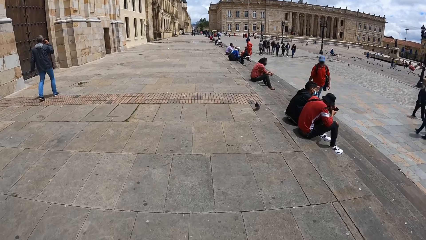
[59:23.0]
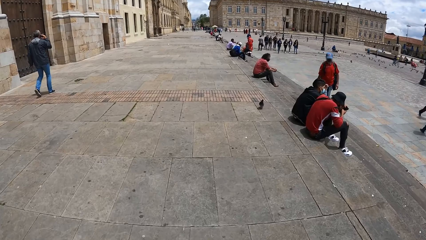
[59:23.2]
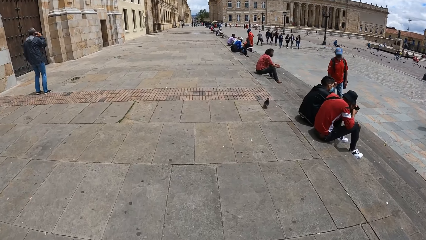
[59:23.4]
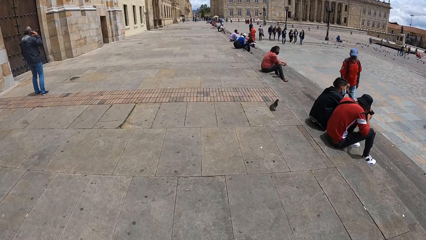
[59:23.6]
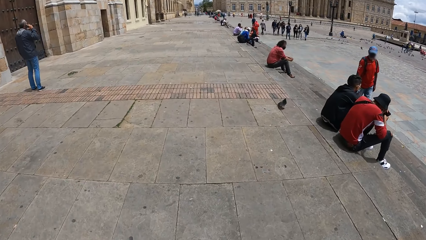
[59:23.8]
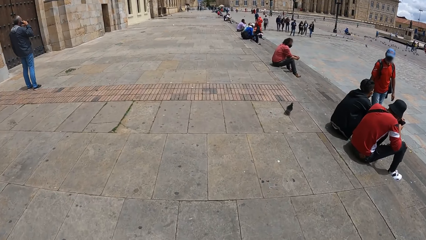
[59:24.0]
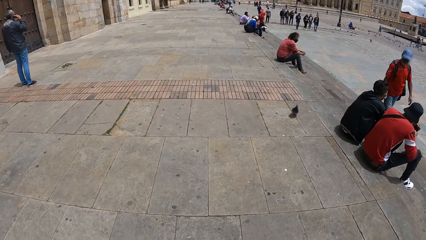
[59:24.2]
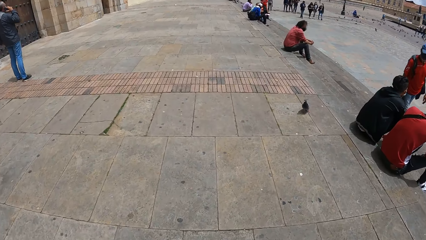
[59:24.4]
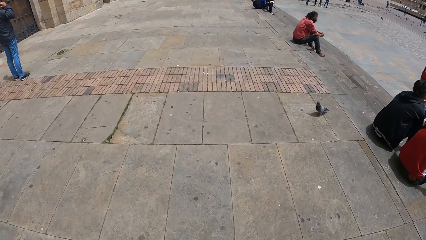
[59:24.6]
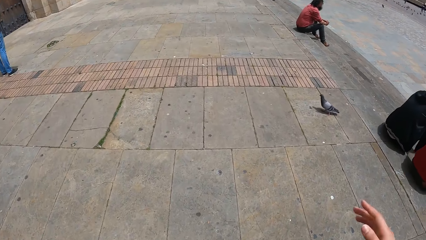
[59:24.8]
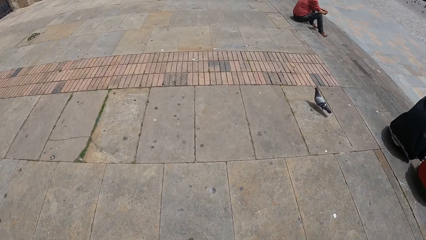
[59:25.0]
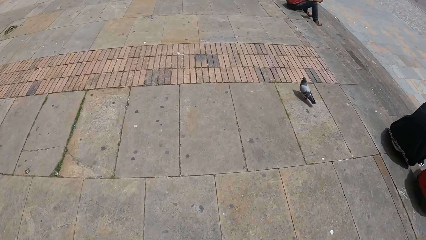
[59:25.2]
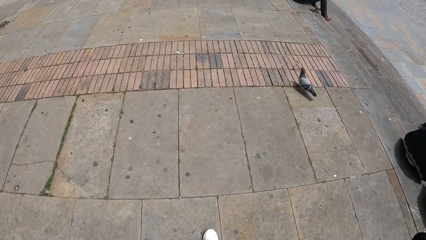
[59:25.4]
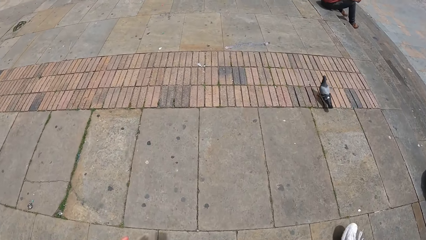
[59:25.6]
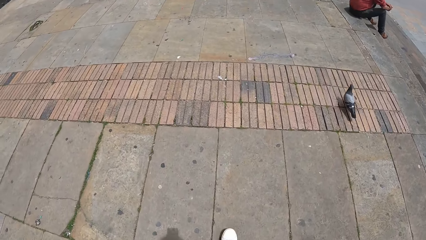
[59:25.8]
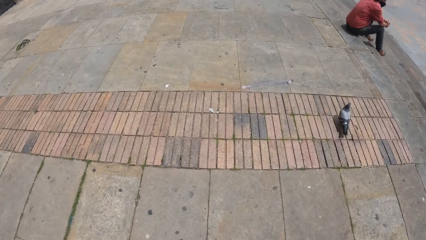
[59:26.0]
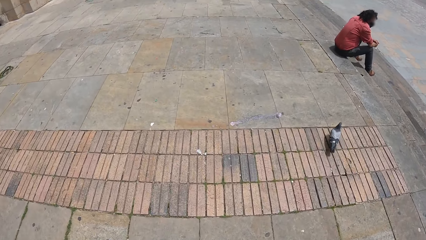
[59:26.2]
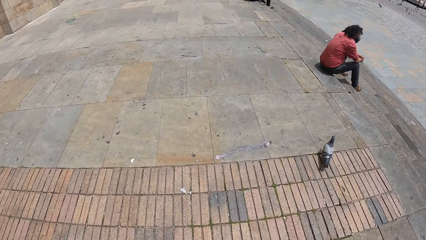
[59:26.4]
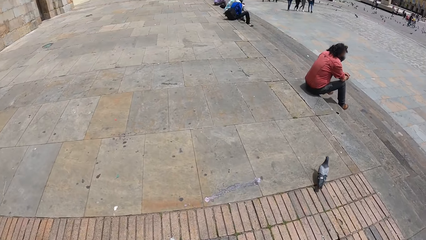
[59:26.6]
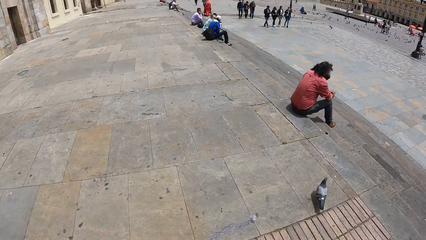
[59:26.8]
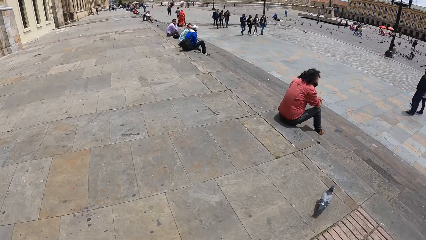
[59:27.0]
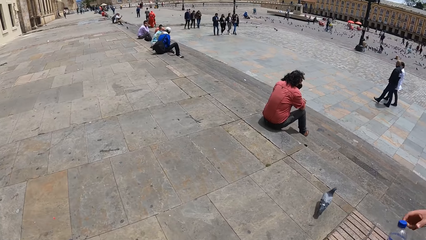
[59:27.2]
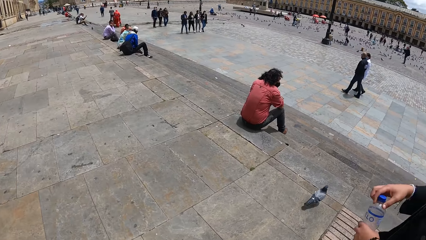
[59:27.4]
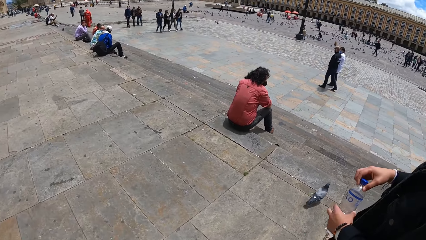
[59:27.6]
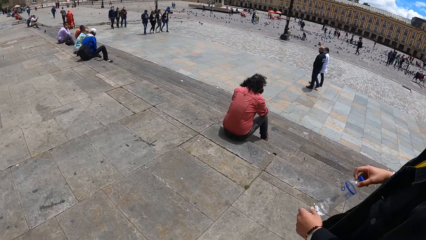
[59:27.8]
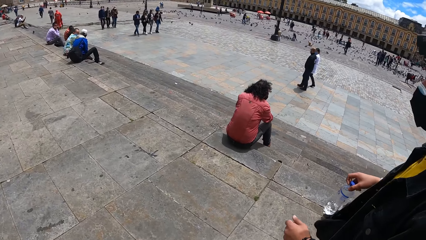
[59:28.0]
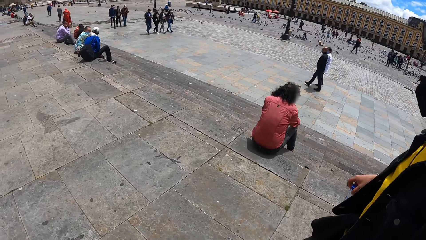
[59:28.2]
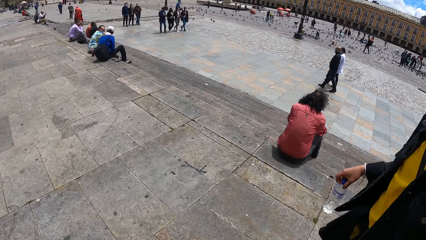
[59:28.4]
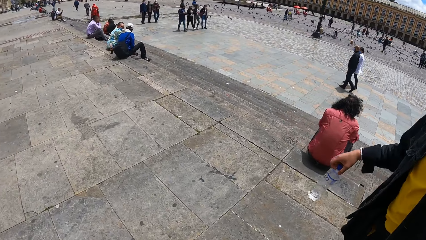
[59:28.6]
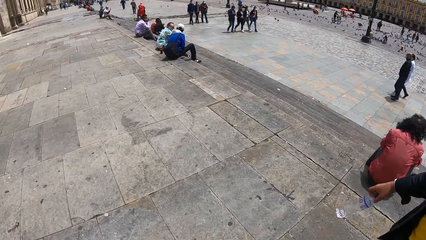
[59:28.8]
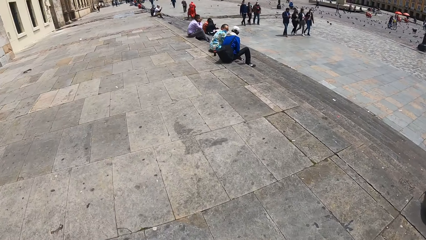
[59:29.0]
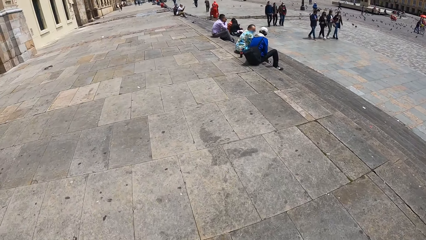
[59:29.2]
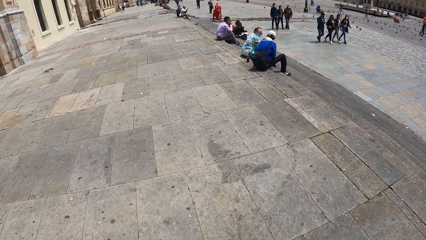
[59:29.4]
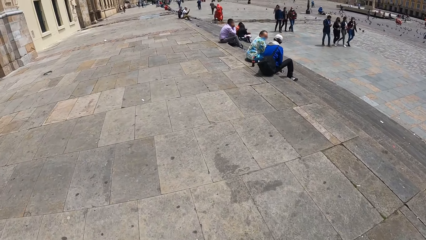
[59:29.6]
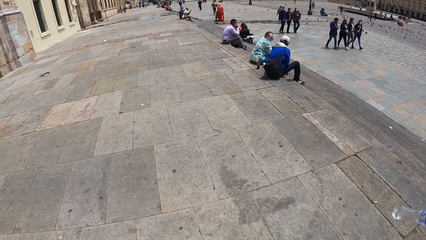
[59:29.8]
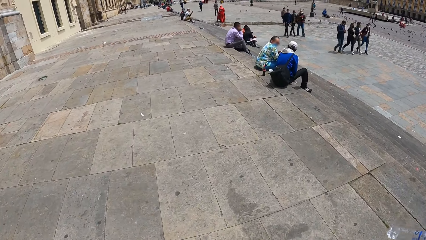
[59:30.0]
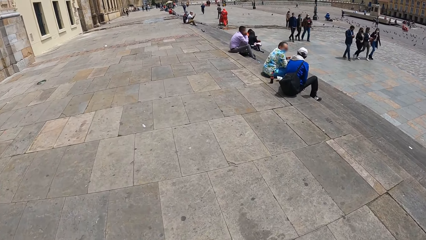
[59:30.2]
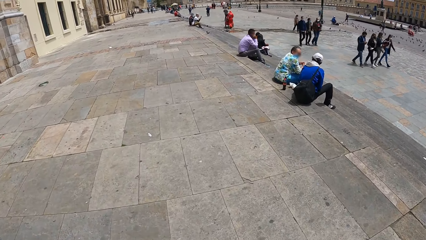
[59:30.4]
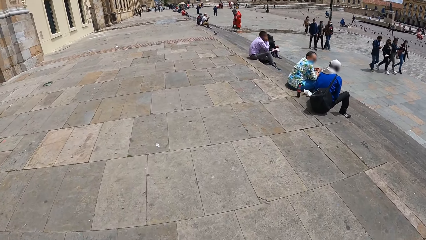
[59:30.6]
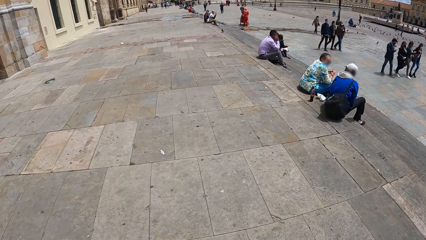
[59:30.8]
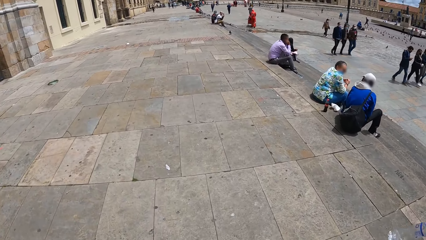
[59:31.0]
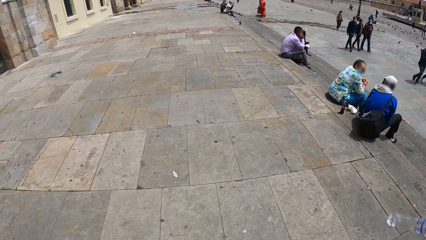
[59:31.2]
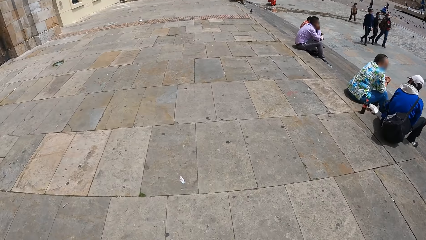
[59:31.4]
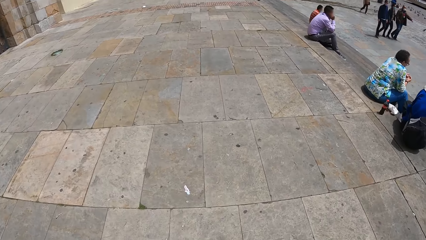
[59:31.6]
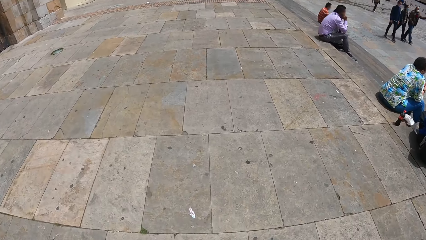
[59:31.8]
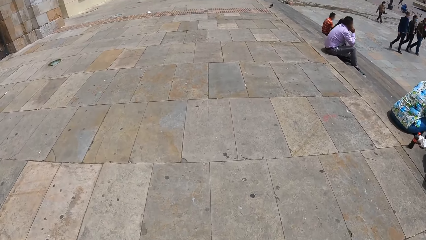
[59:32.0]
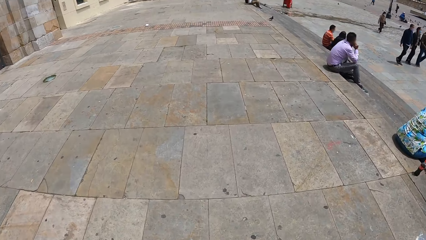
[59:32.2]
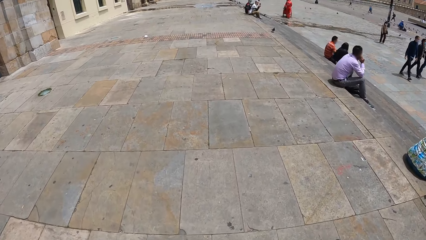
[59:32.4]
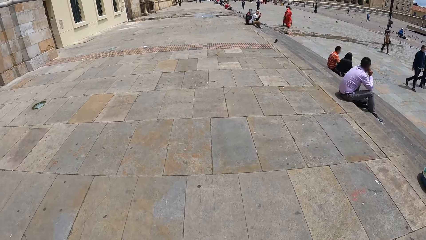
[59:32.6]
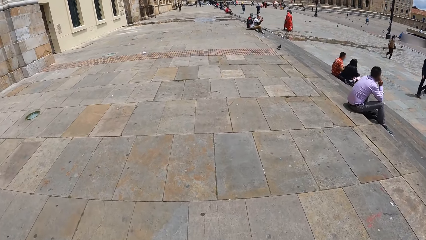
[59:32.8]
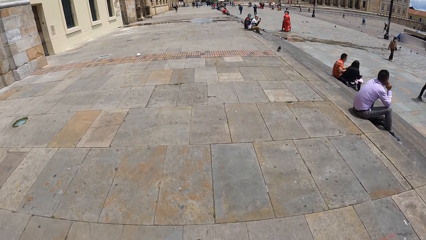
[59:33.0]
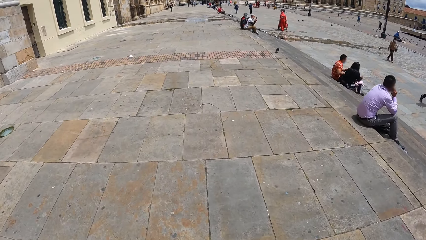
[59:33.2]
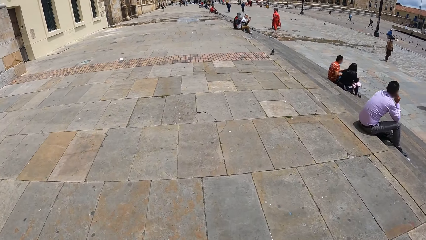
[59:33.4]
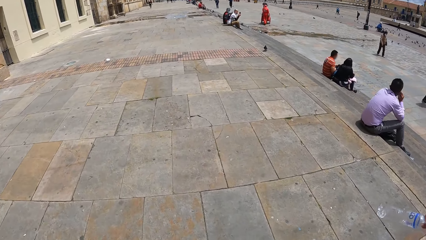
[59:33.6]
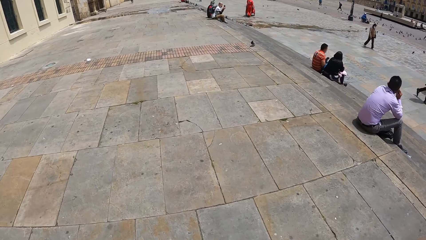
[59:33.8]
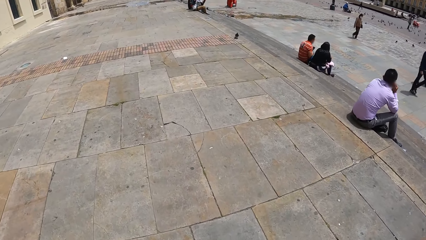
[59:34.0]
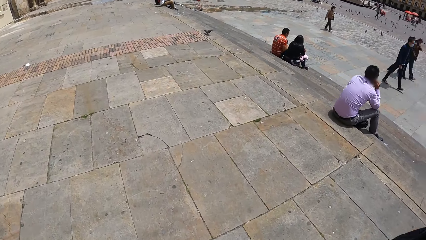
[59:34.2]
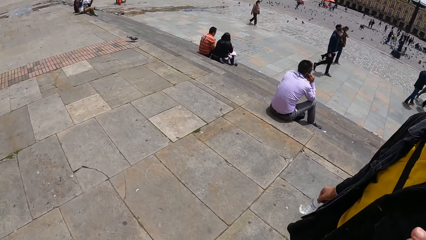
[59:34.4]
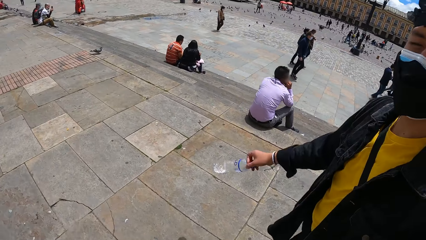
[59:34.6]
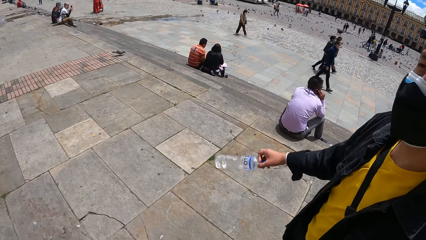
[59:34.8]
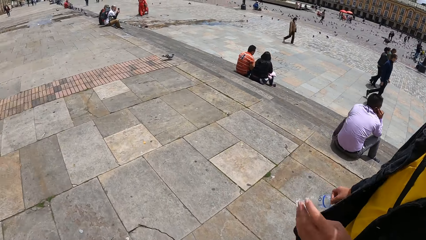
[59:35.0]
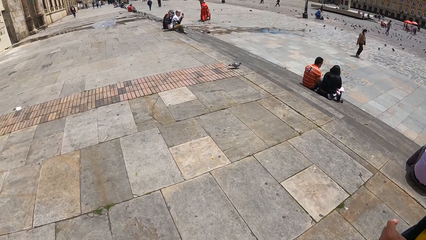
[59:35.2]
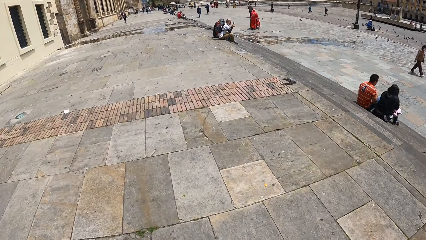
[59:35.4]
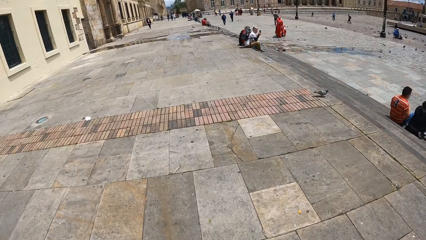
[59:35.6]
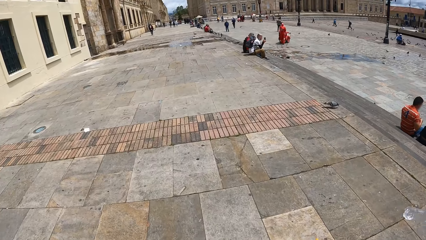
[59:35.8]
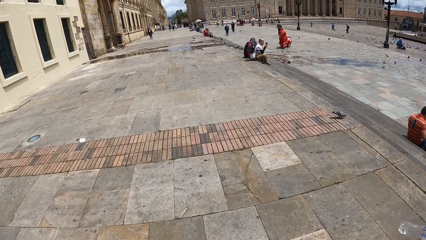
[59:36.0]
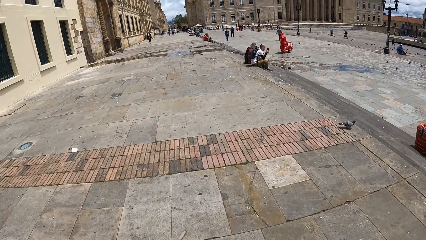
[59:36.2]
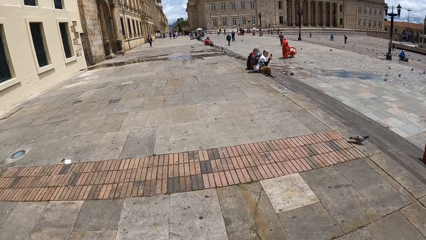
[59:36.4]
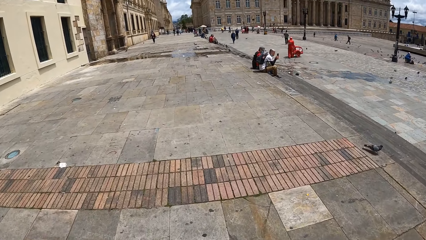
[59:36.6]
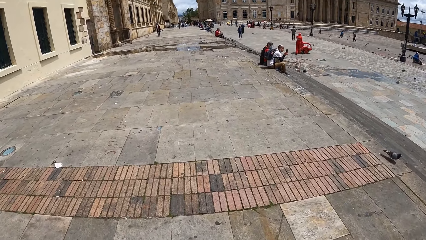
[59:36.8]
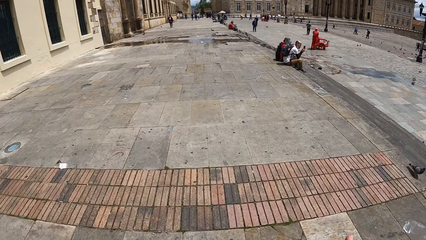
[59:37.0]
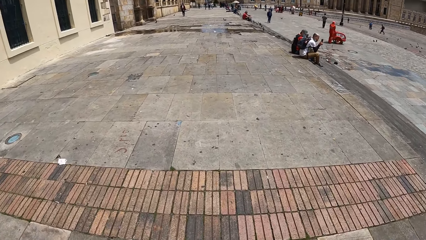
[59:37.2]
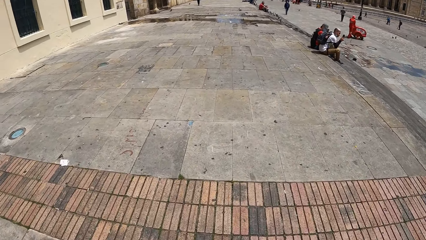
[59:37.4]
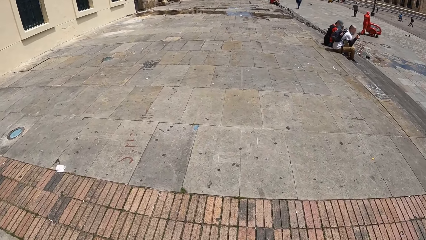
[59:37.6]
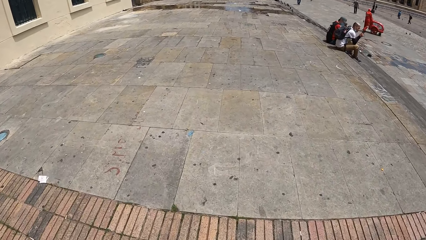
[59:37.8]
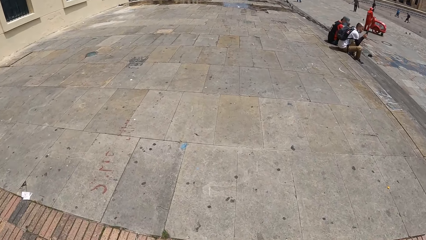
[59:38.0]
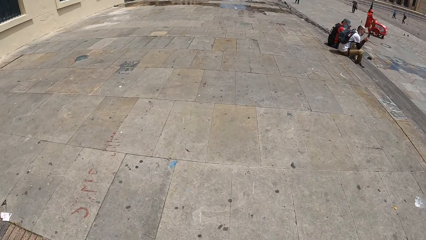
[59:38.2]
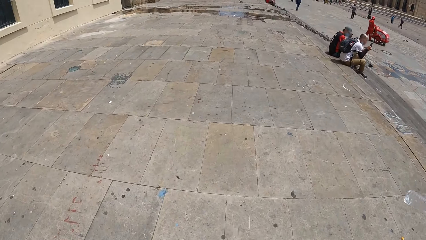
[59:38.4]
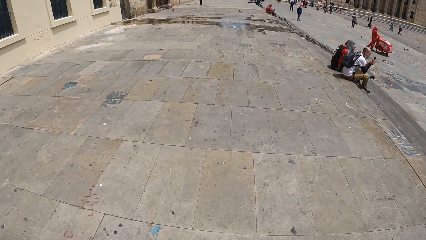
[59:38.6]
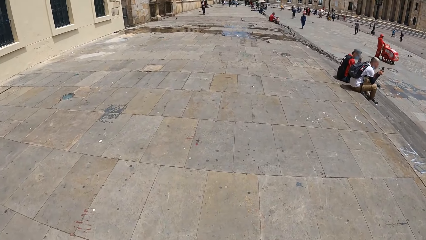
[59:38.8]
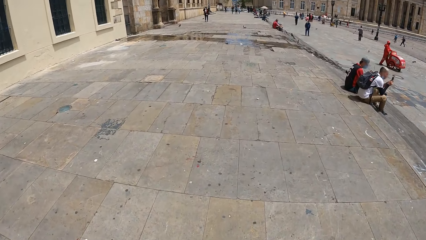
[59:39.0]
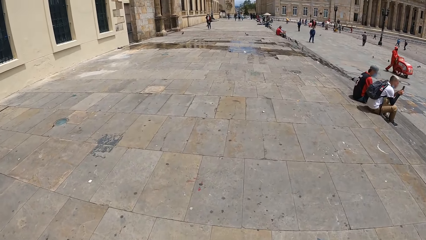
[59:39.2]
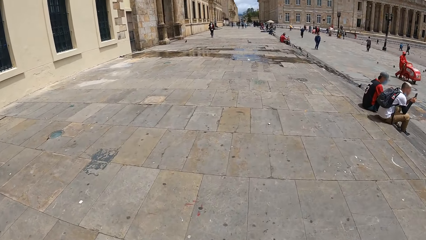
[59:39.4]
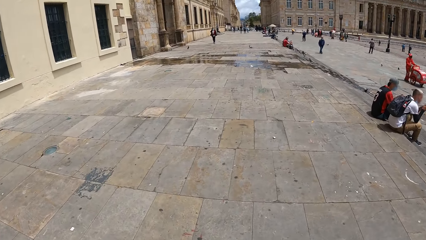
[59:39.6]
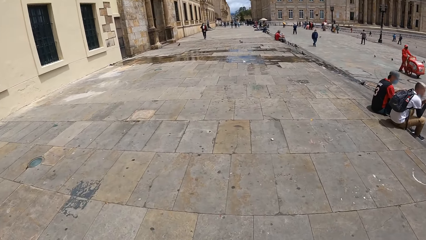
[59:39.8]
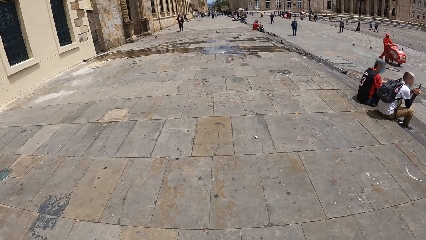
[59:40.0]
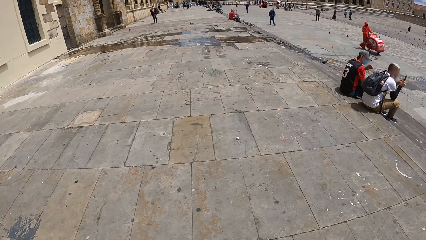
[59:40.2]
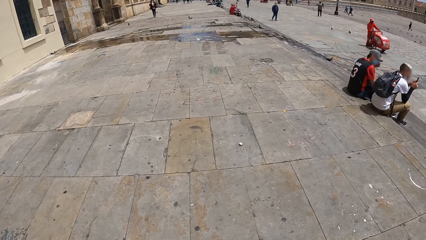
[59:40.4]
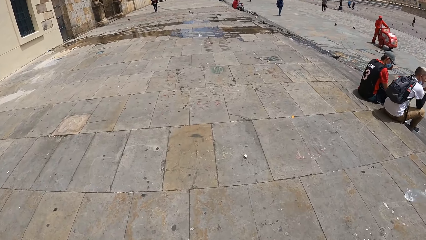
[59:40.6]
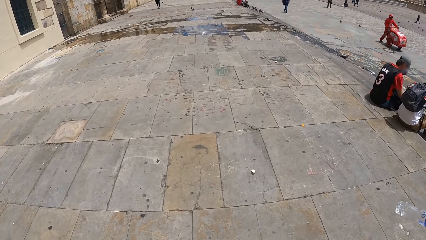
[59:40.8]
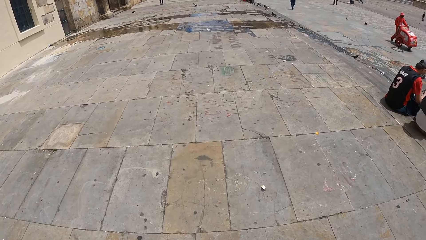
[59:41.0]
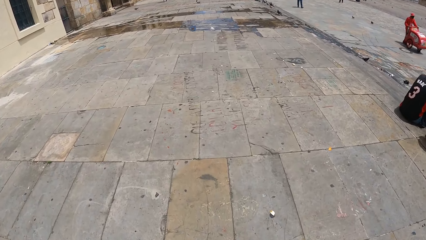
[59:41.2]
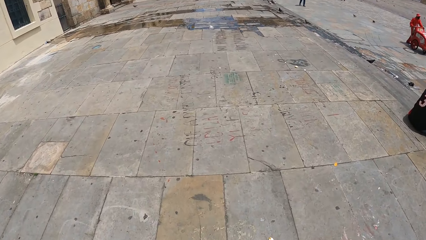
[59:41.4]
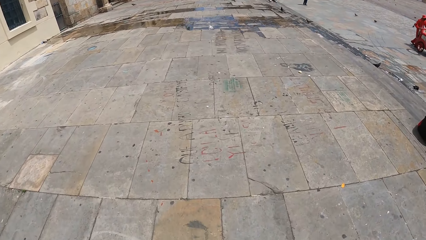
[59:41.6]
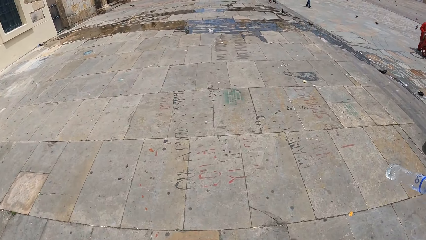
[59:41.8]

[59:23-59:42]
The camera wearer waves a hand. They walk past a man. Another man holds the bottle of water with both hands, and holds the bottle of water with his right hand.
